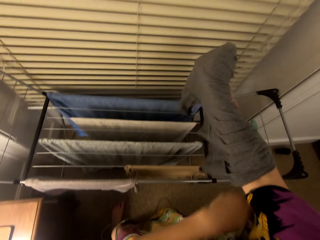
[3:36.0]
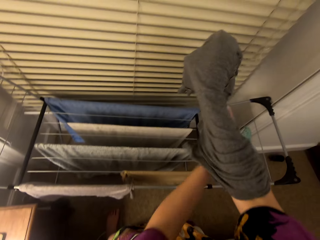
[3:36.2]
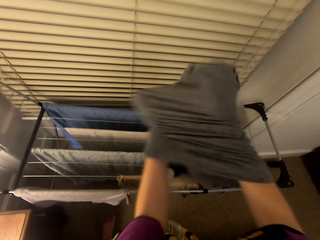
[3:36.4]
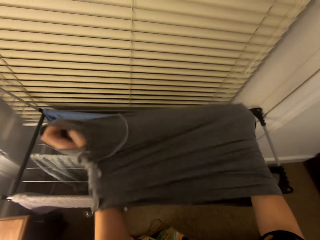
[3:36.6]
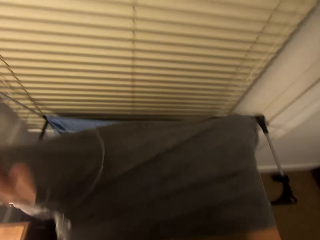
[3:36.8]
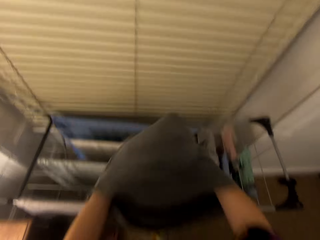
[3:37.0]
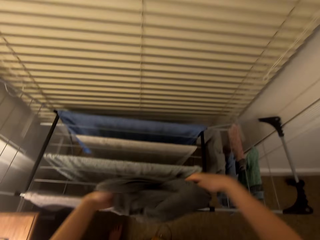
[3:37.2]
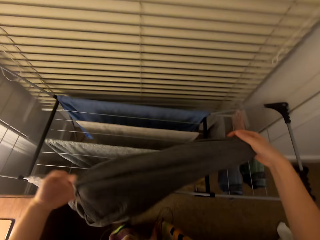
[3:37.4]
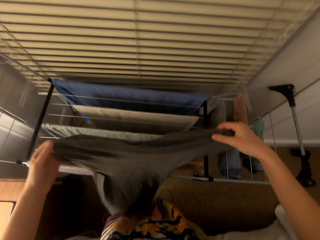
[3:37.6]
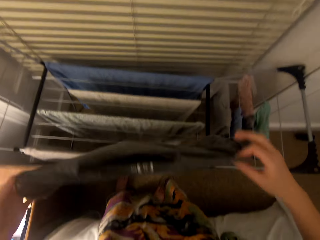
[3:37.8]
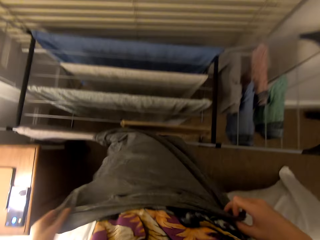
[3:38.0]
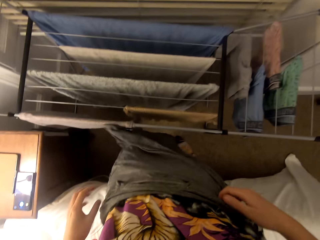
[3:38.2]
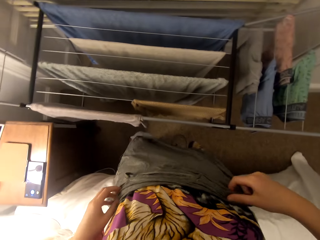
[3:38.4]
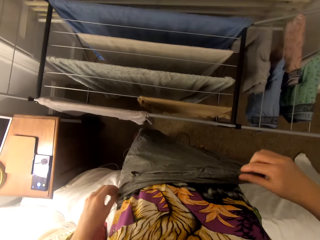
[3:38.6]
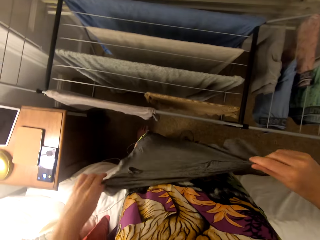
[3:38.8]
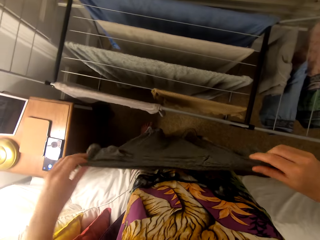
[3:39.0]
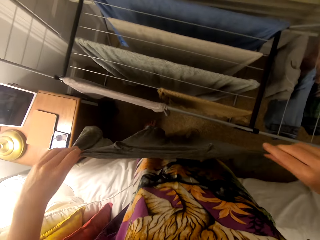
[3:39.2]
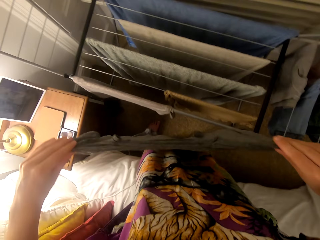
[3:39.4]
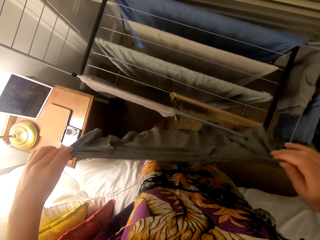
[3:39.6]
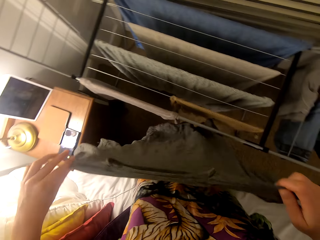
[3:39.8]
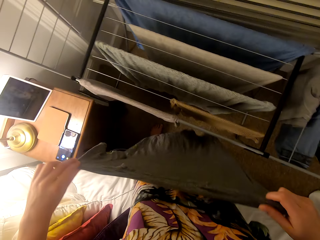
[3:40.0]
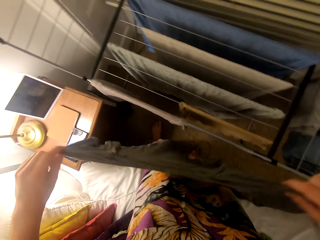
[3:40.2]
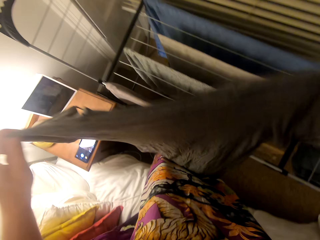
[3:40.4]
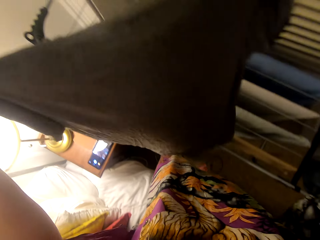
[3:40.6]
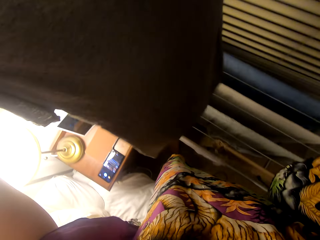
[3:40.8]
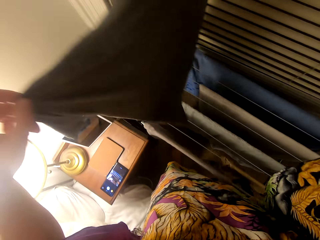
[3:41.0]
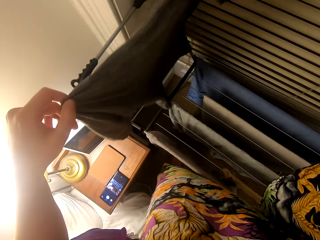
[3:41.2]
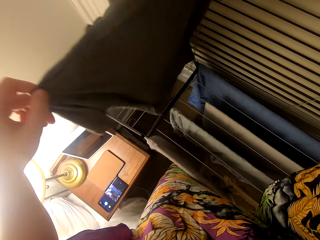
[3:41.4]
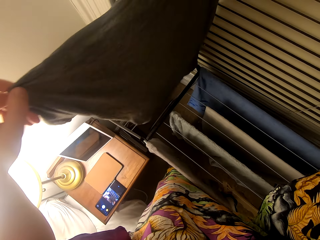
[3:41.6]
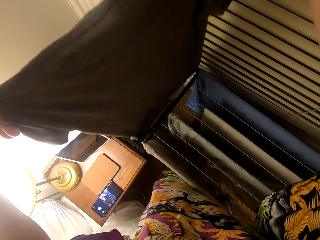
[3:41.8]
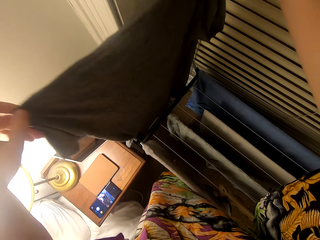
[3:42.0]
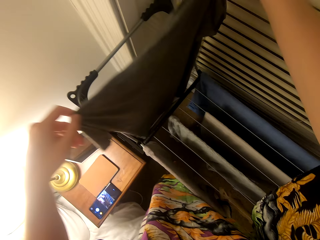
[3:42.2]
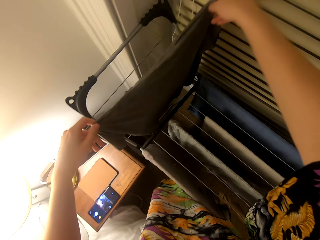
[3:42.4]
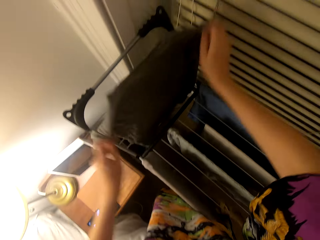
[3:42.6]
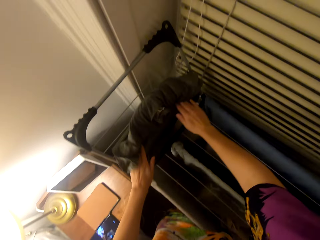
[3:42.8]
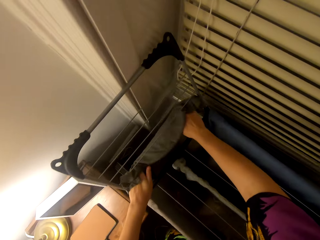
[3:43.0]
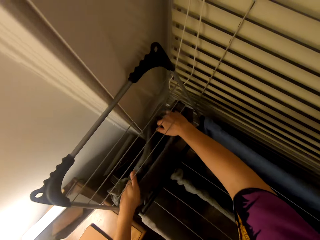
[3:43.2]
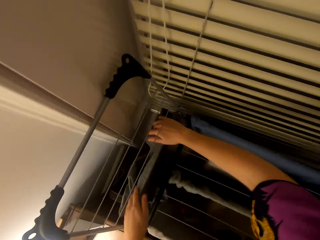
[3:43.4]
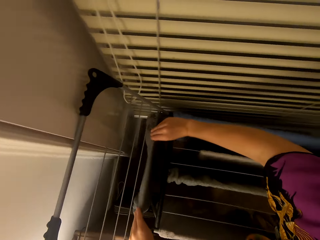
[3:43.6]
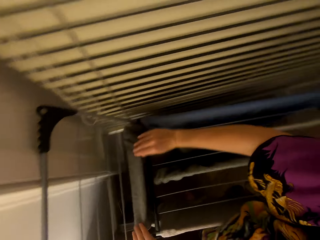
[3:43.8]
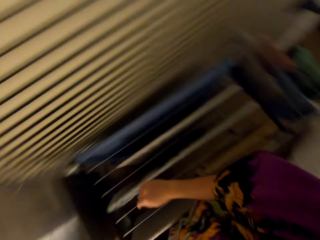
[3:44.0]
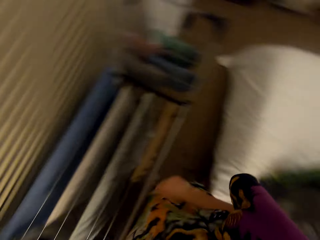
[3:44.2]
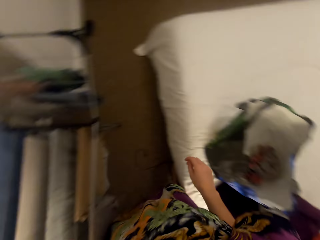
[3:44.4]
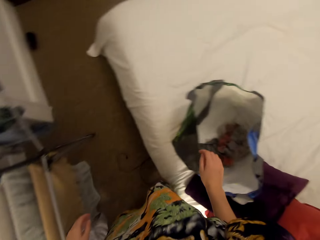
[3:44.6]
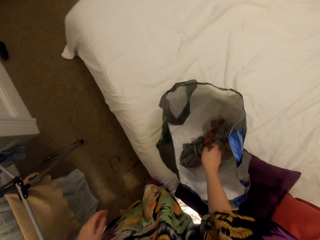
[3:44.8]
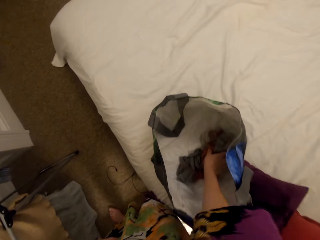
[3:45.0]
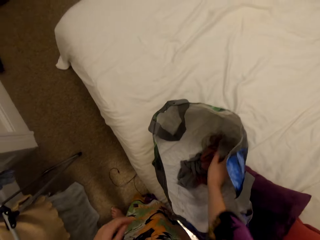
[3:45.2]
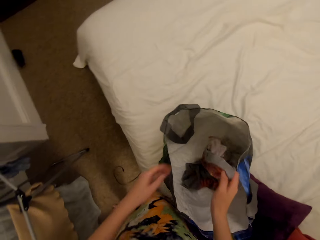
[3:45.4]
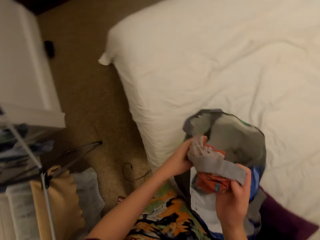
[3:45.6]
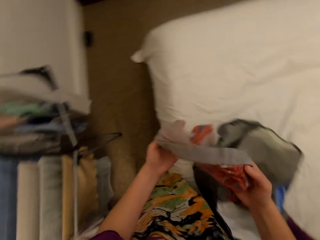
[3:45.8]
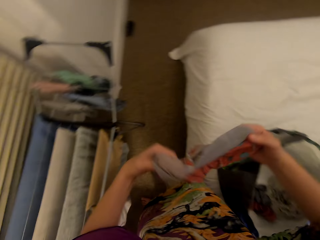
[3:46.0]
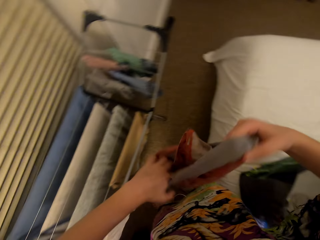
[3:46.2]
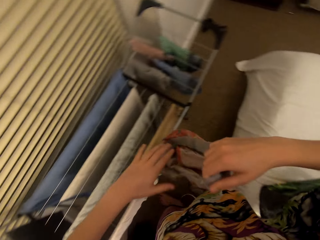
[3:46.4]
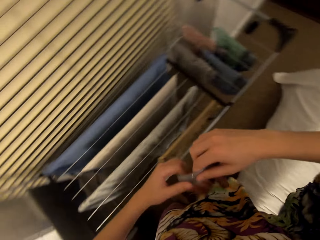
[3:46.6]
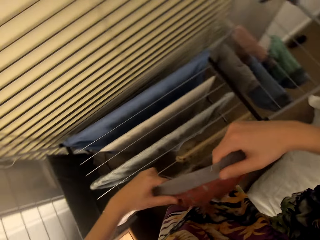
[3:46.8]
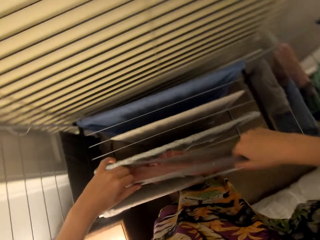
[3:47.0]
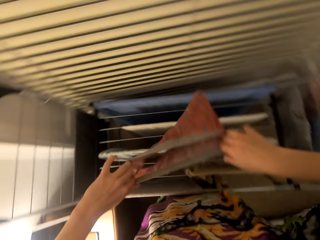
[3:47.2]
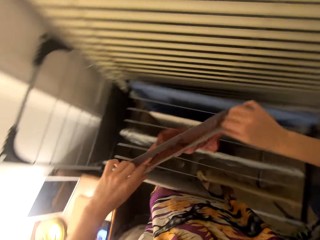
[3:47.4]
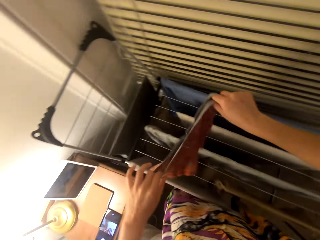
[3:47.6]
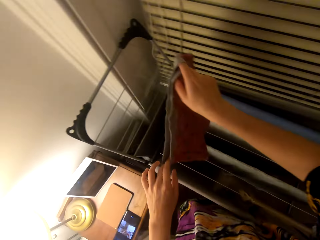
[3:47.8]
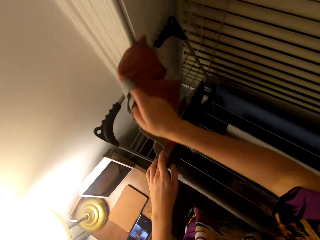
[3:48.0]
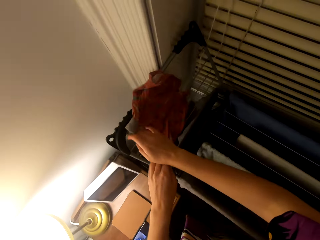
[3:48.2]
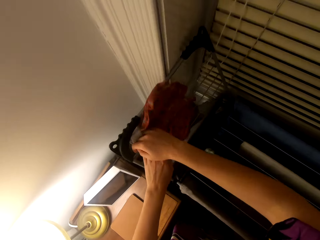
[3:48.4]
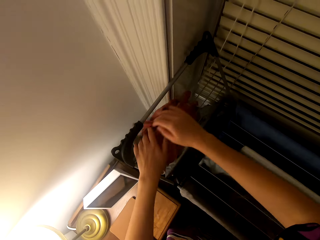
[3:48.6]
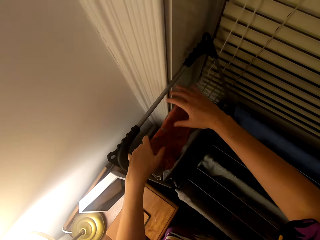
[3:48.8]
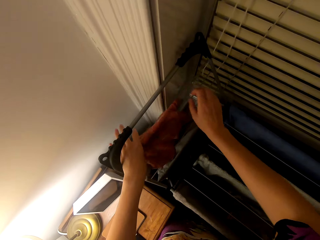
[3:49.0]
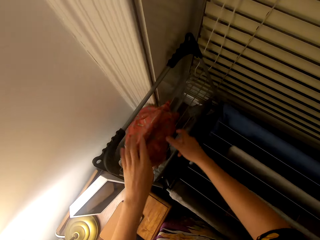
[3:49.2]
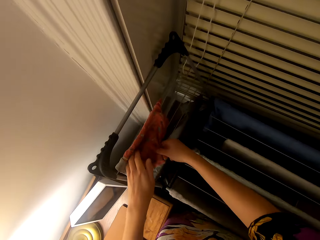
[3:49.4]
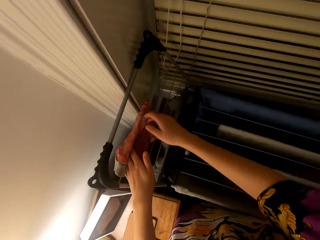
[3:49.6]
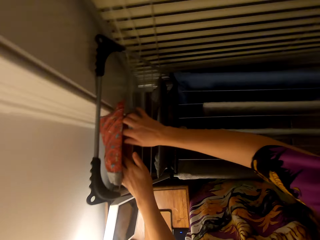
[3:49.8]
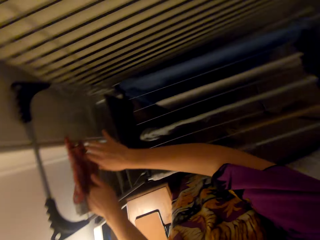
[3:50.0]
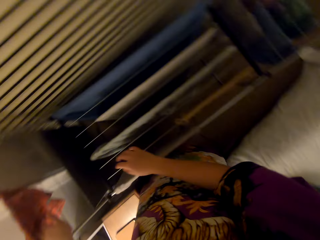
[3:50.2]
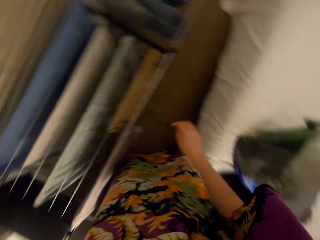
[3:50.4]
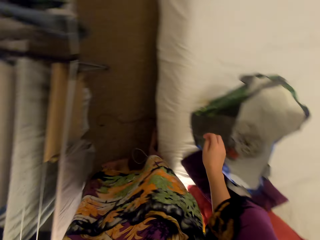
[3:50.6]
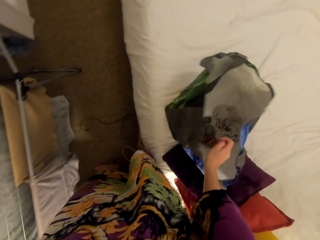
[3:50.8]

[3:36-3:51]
The camera wearer turns the t-shirt inside out. They put the t-shirt on the drying rack. They pick up underwear from the bag. They put the underwear on the drying rack.

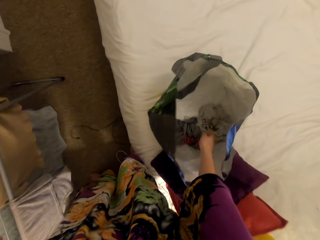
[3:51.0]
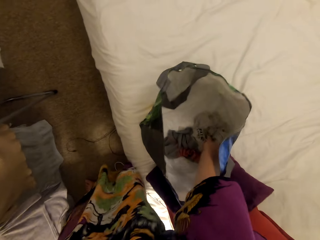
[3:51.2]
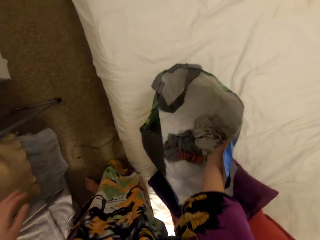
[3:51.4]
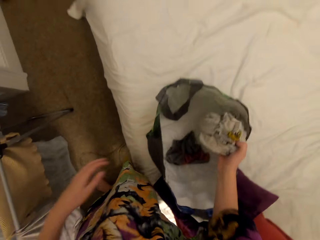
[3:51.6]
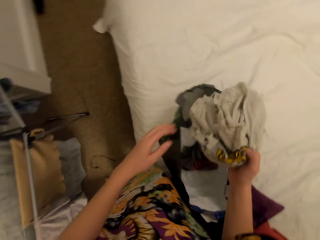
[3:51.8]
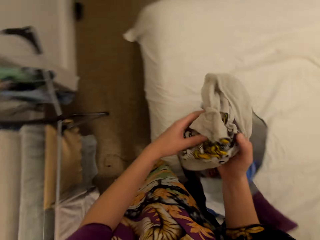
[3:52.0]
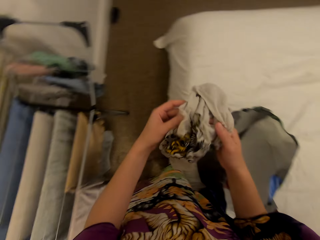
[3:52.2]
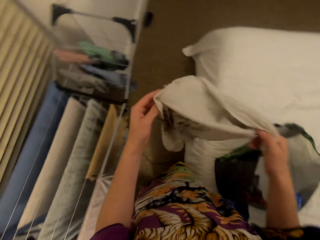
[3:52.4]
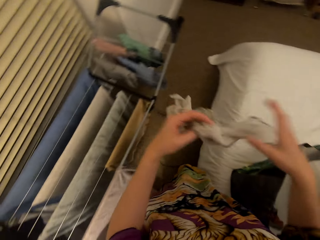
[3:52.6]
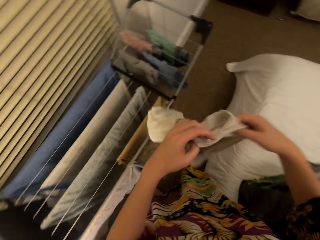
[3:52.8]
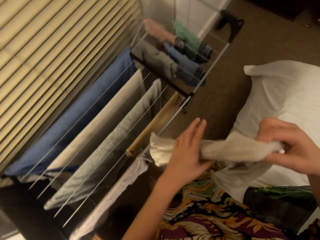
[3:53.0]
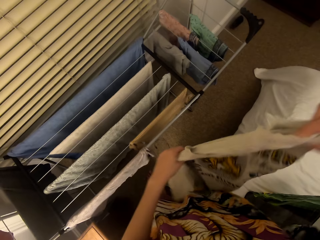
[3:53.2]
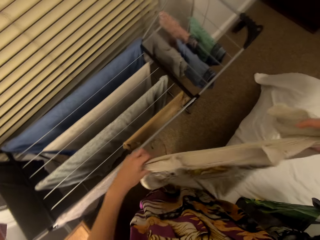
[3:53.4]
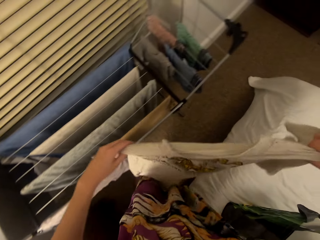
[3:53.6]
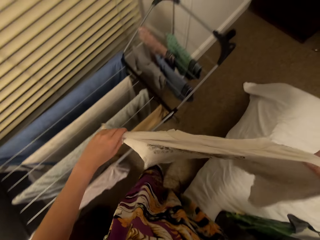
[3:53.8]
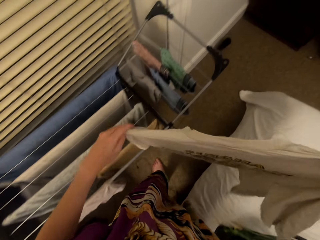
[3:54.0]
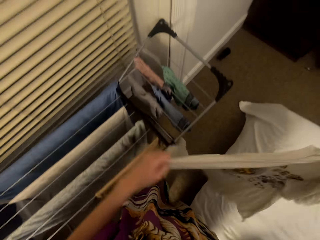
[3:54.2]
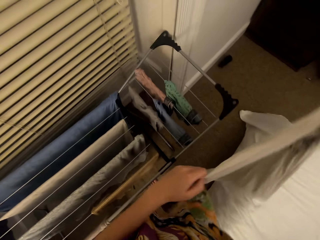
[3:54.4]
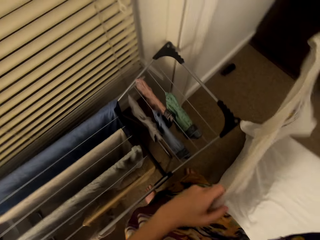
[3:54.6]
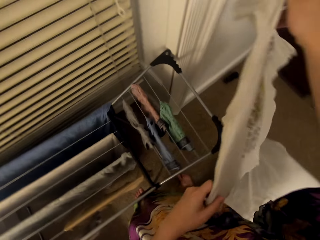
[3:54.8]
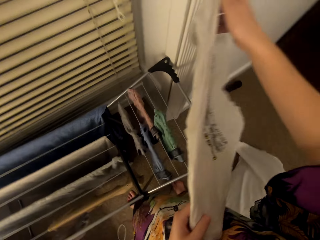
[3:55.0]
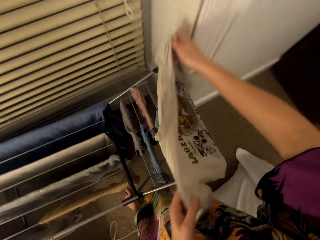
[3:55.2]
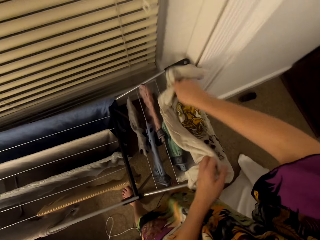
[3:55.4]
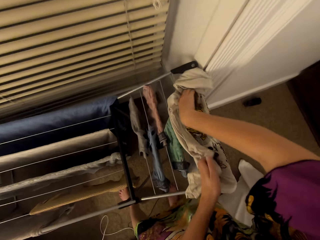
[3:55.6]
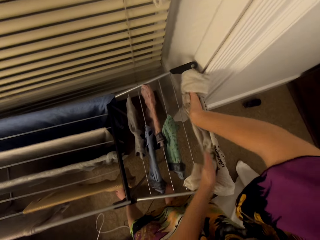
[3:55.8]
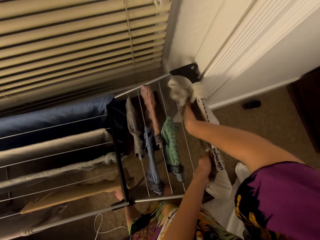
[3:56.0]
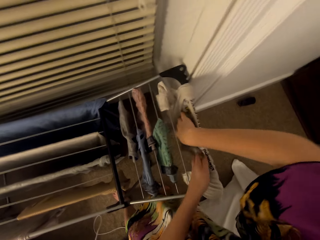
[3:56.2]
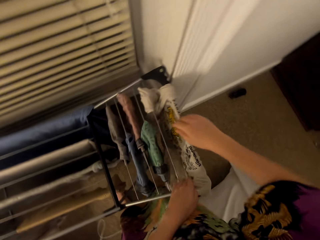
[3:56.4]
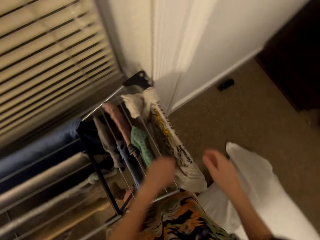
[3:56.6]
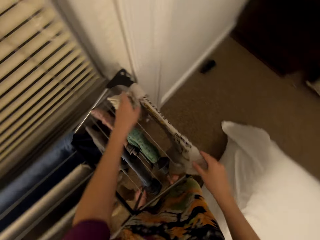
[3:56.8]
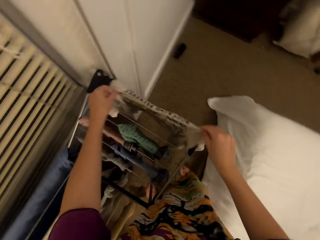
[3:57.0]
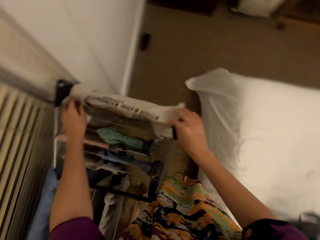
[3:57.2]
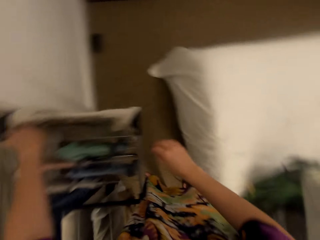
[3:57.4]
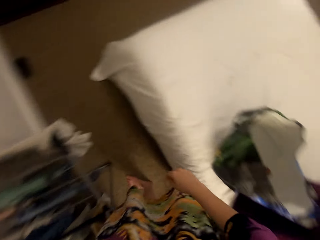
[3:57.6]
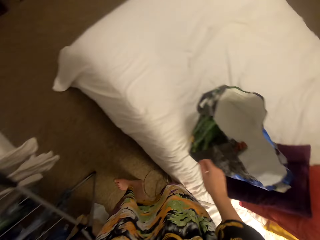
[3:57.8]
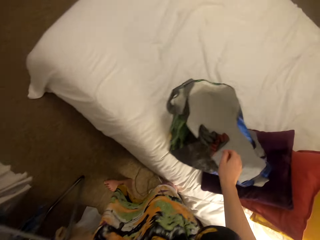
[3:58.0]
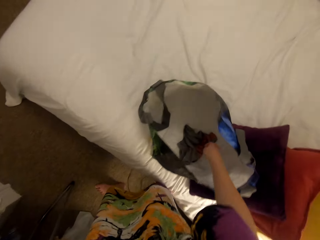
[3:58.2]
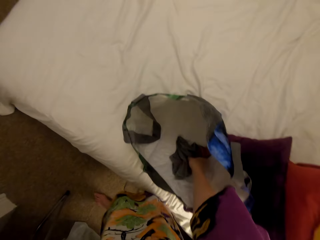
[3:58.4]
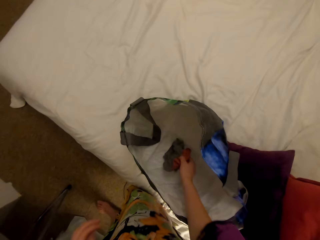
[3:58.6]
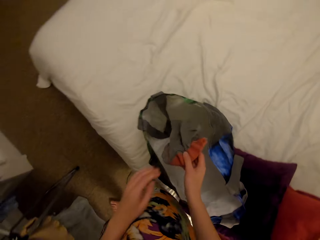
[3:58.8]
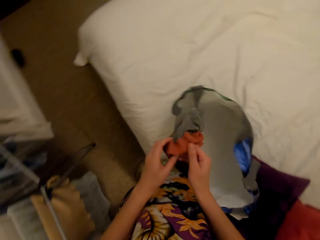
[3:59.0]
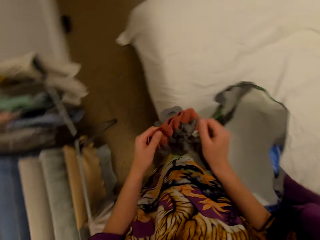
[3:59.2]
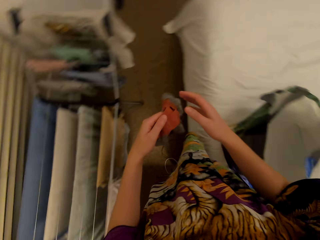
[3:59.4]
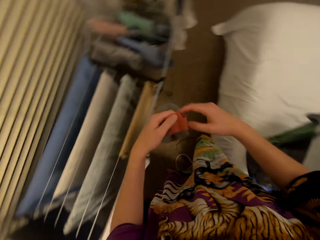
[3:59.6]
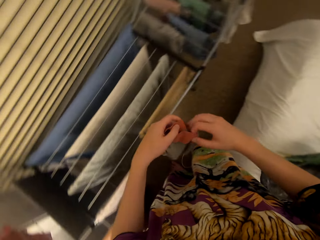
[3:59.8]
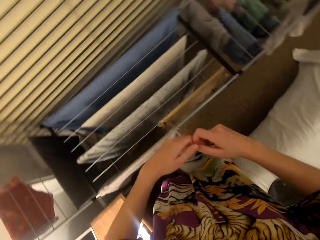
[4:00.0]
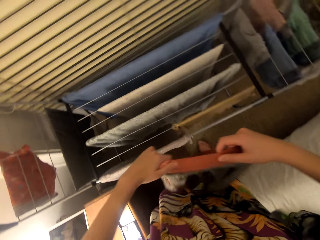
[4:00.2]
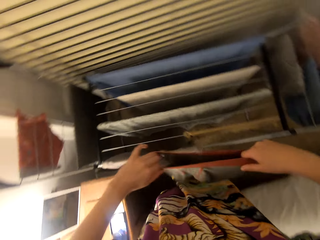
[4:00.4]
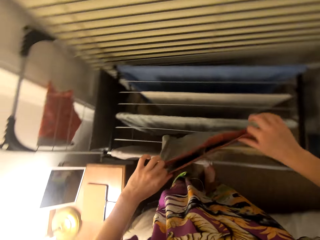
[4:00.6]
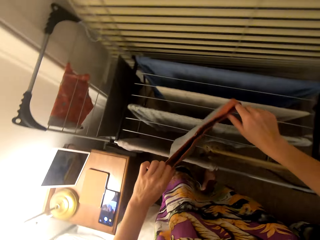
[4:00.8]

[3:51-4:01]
The camera wearer picks a t-shirt from the bag. They put the t-shirt on the drying rack. They pick underwear from the bag.
